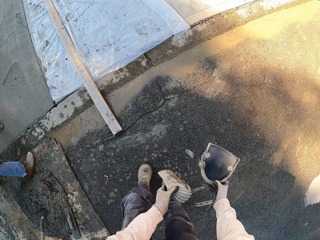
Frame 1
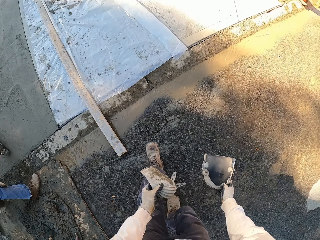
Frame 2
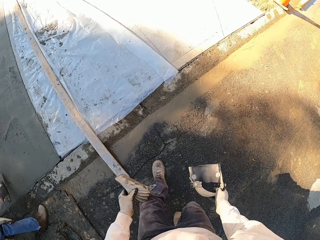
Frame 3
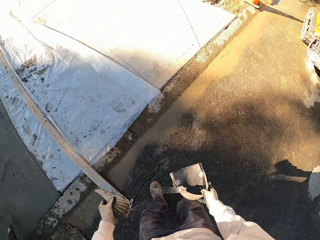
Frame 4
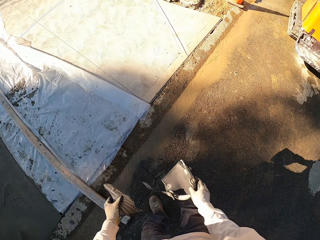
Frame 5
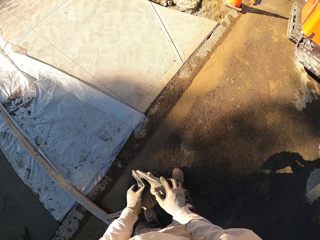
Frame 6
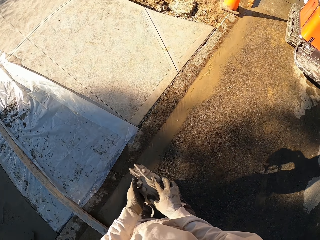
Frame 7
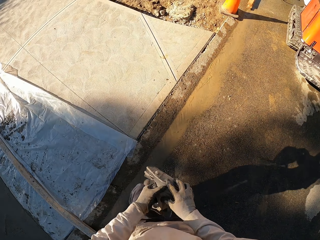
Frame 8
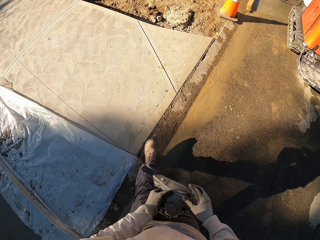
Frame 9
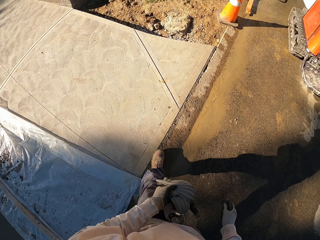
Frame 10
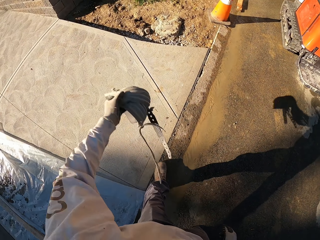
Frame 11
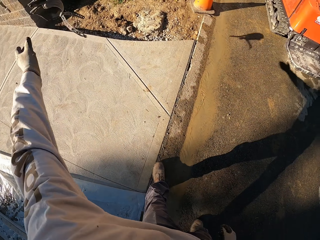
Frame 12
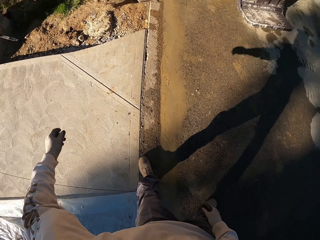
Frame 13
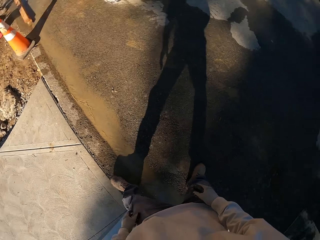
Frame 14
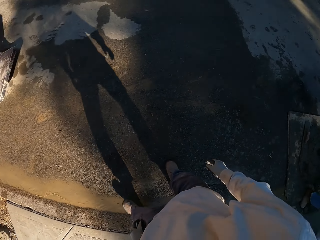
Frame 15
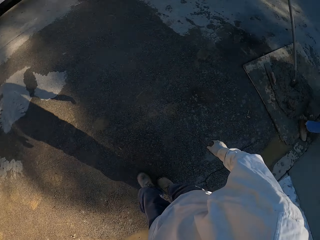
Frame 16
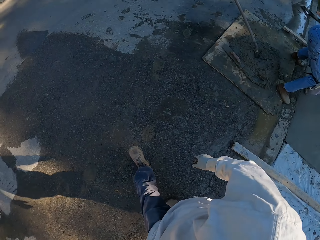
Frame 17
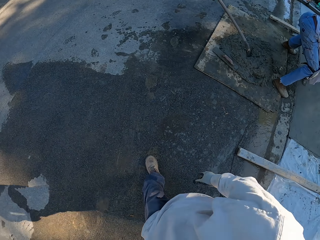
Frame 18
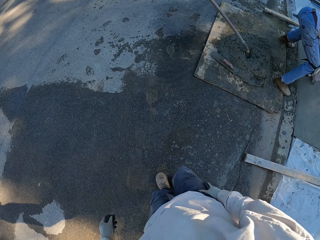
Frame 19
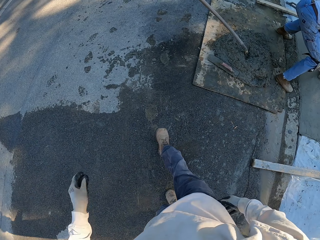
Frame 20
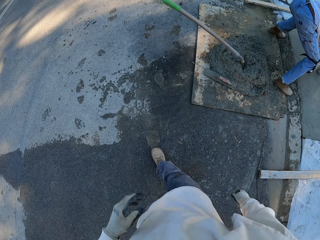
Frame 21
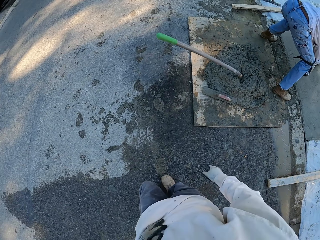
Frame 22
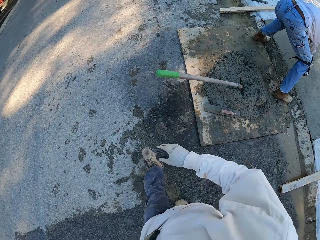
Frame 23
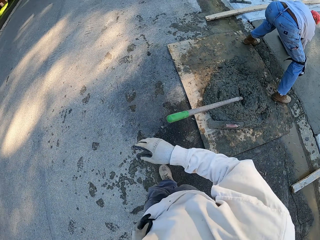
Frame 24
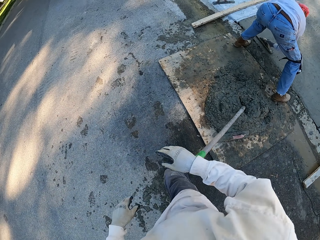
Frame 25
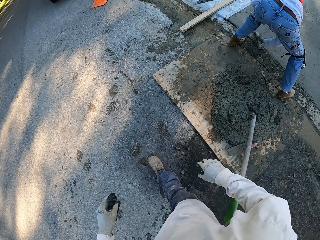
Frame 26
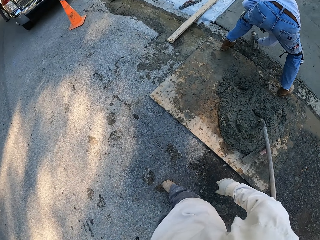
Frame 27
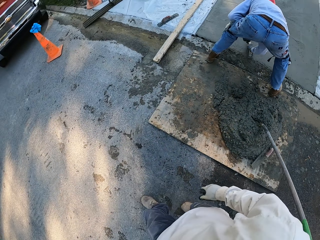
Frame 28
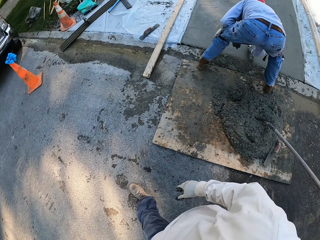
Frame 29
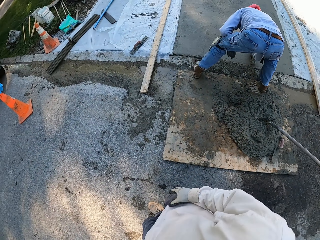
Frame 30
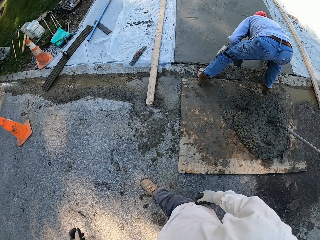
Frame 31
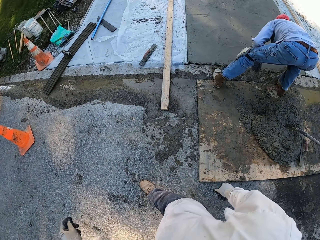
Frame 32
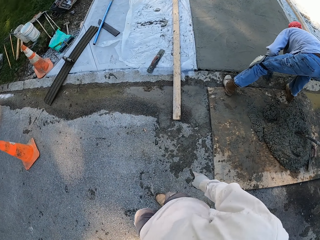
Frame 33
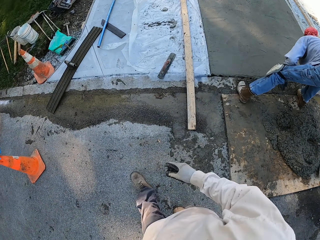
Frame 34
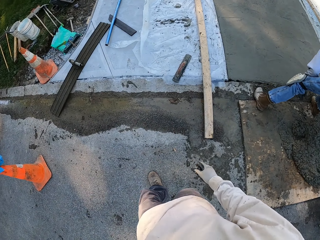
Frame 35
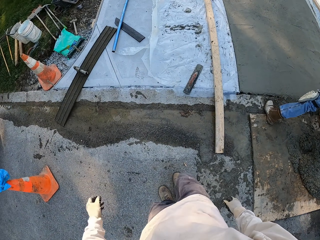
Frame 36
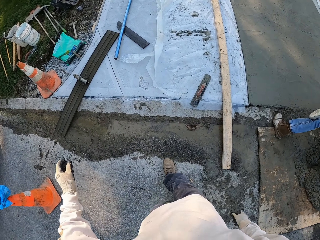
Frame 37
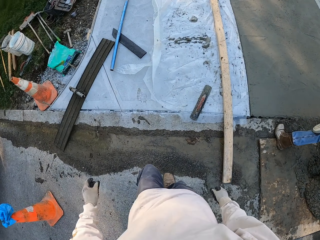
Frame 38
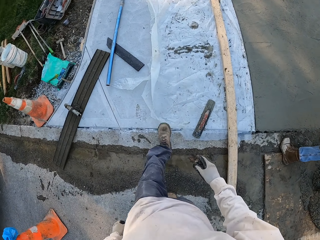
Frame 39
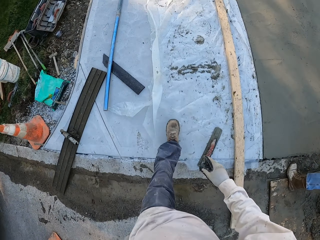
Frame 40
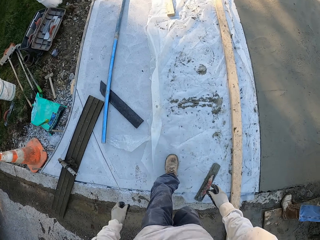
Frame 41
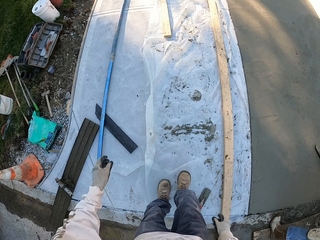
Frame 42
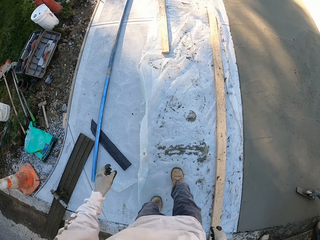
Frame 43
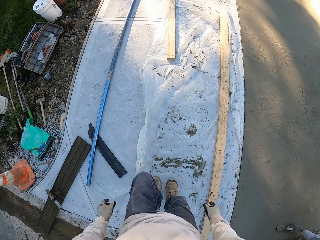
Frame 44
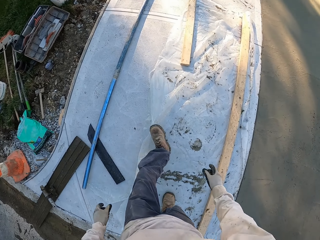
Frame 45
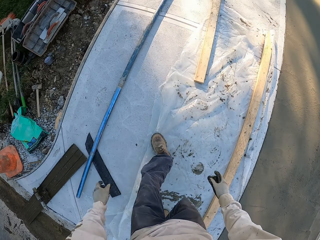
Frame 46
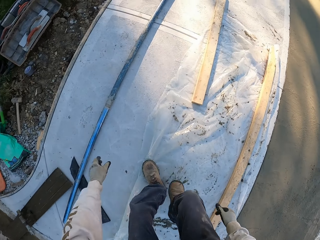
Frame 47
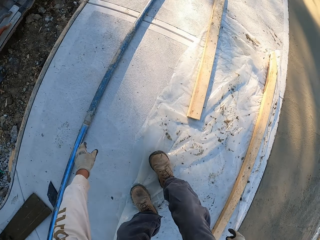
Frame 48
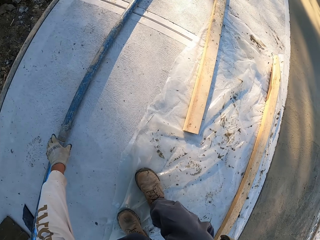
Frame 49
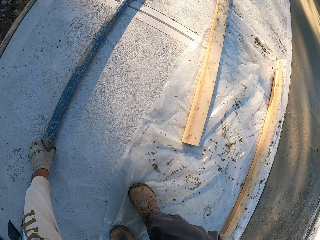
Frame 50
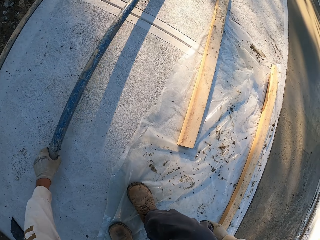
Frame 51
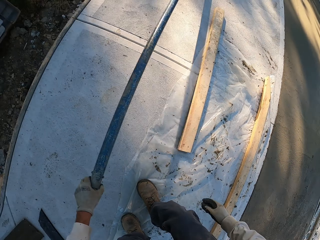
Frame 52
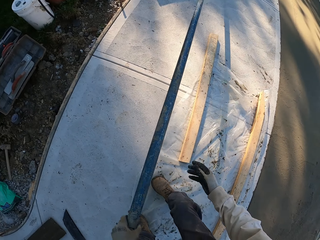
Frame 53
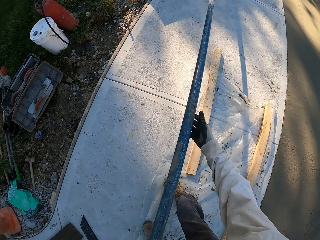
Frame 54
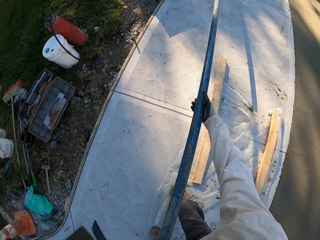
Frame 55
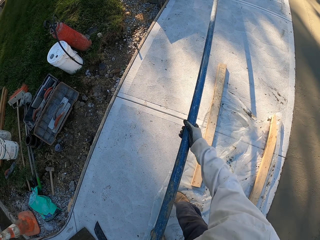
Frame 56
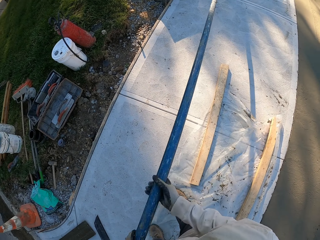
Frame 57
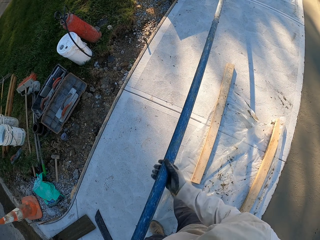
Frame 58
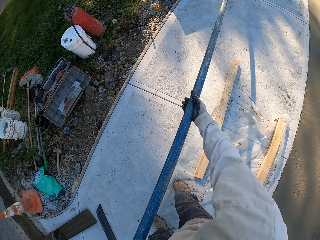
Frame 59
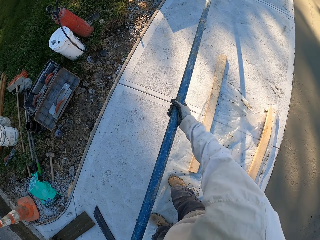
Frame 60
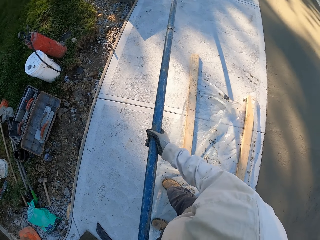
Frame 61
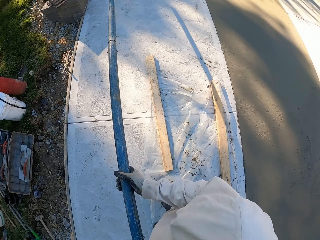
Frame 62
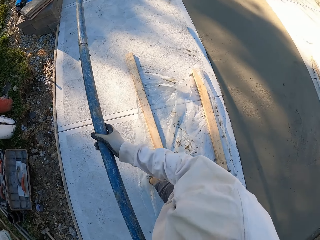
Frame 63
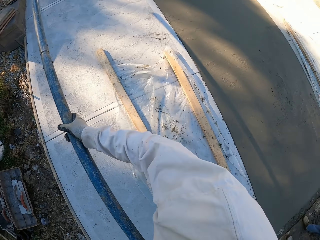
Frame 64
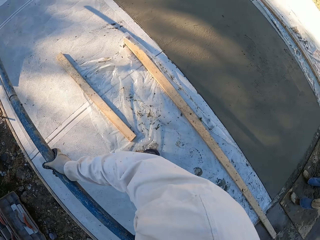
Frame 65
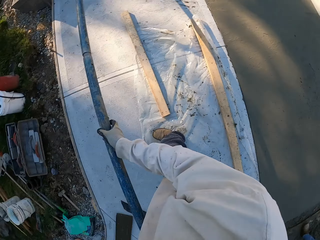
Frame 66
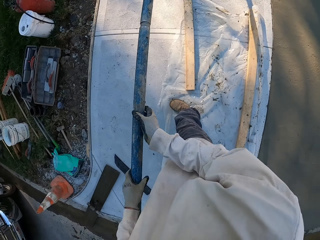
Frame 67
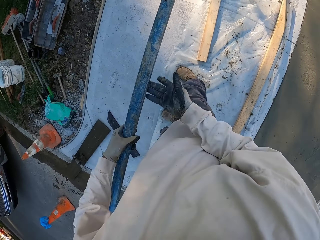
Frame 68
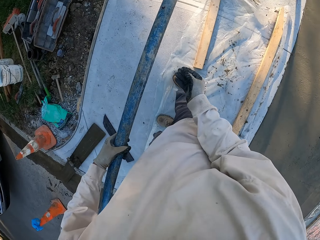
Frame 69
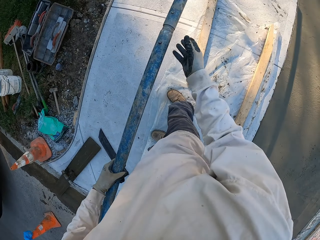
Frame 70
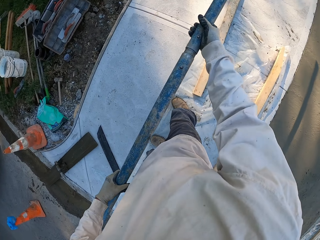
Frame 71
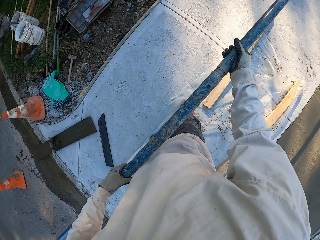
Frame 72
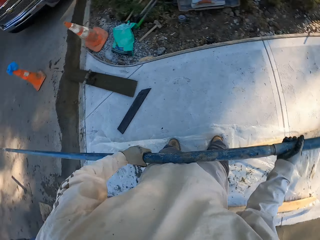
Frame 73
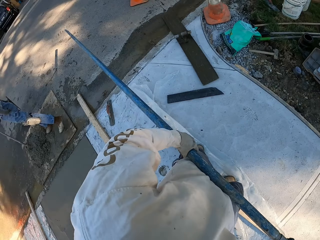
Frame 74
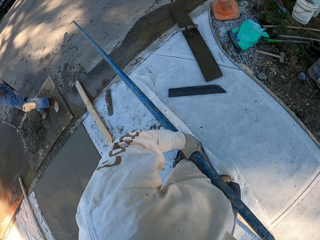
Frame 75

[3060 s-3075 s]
The camera wearer throws the knee pads down. They walk. They pick up a metal rod.

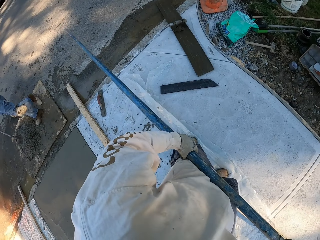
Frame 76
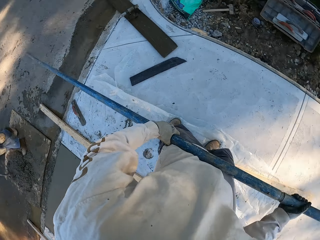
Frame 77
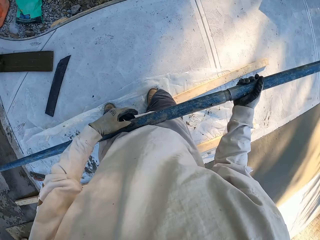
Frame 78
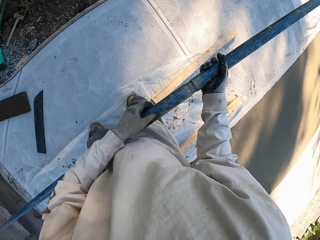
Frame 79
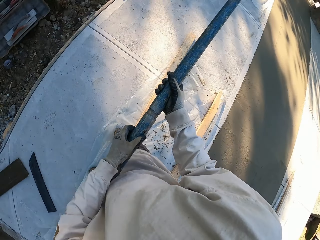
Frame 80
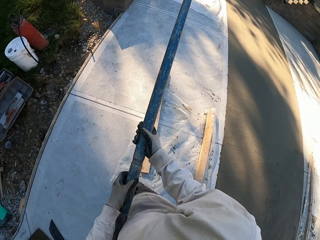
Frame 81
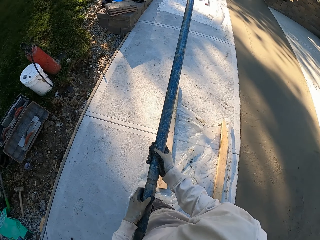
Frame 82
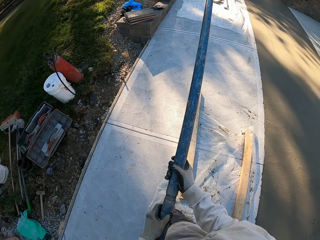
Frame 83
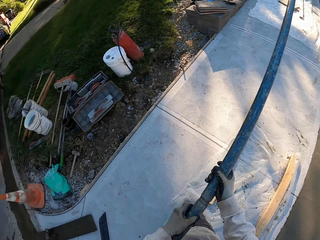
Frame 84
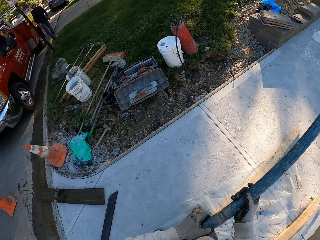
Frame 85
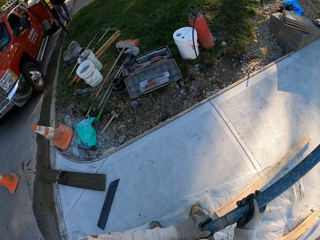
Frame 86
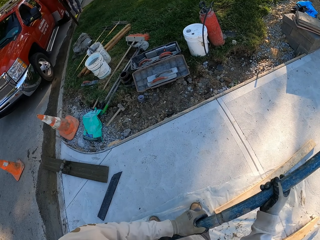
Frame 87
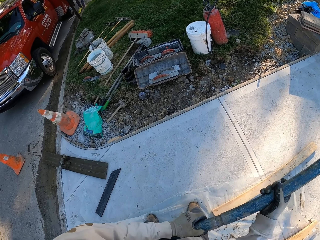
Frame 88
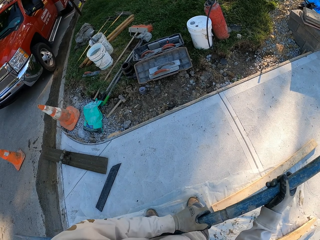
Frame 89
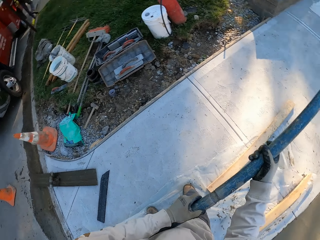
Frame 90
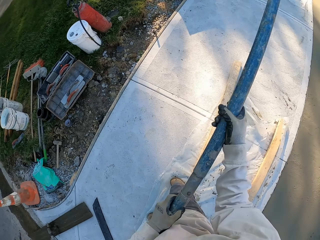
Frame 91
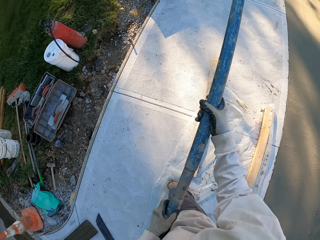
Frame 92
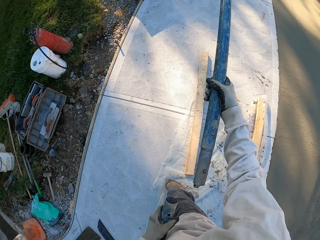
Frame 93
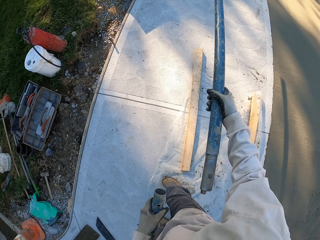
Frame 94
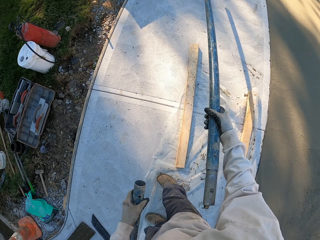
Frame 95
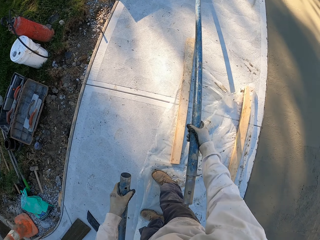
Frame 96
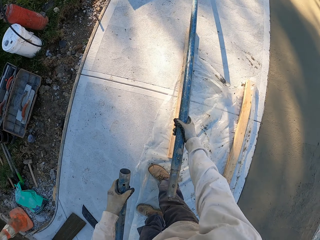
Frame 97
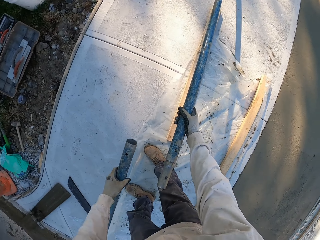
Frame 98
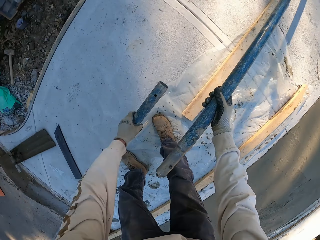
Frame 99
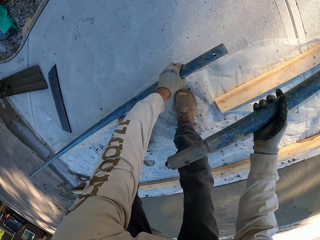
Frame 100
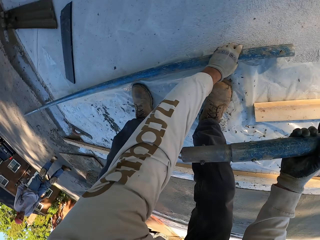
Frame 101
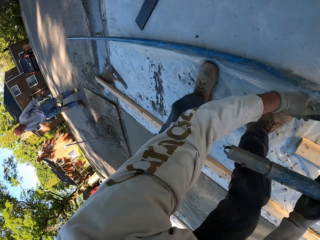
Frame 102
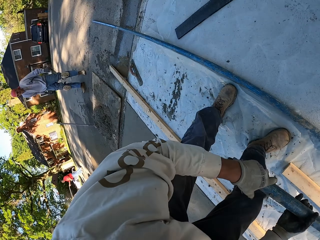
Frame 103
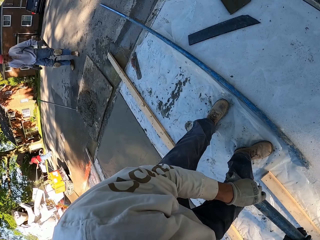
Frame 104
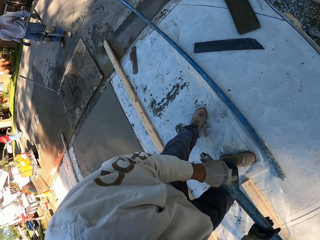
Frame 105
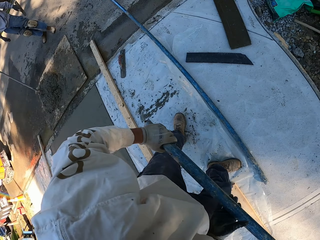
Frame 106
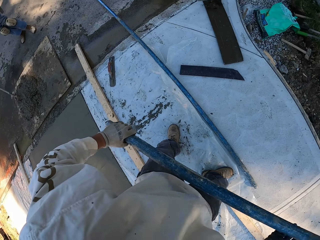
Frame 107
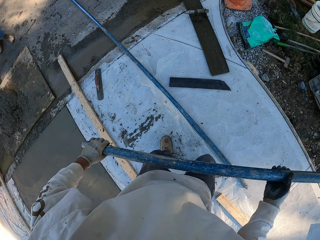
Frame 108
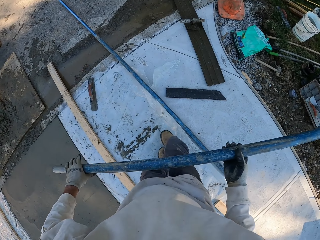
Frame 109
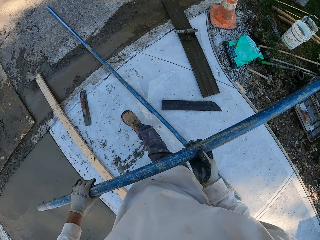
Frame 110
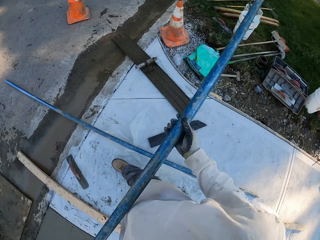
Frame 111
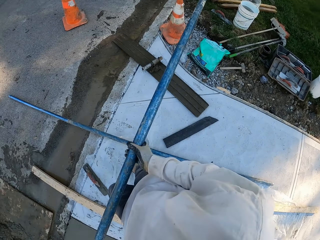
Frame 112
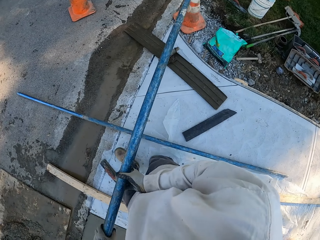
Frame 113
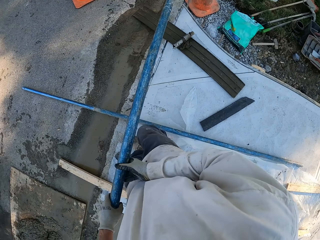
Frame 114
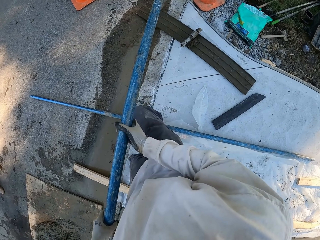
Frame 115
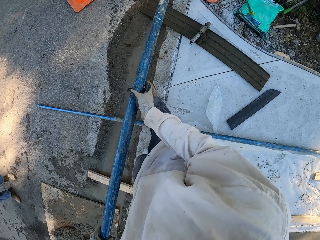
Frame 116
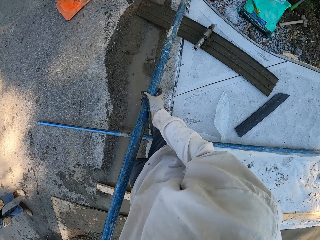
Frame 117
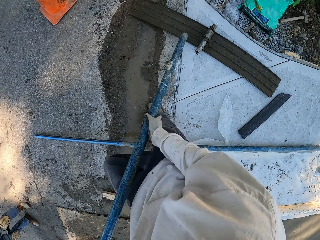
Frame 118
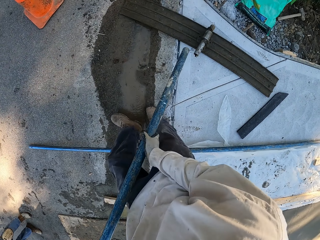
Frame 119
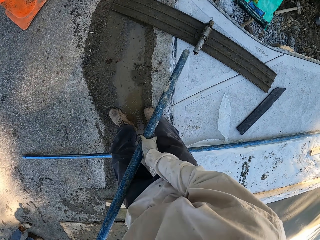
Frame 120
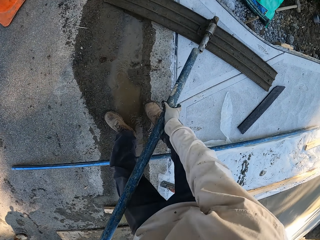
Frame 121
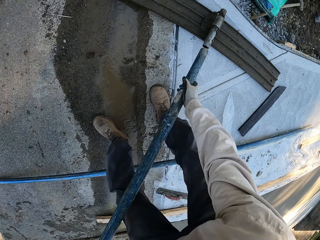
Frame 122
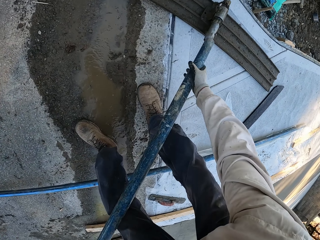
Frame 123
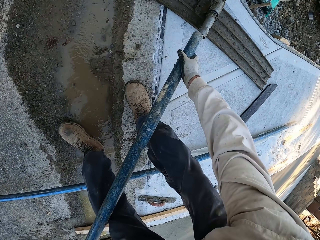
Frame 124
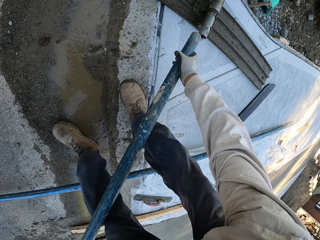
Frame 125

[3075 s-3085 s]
The camera wearer disjoins the metal rod. They put the metal rod on the floor. They pick up another metal rod. They walk.
